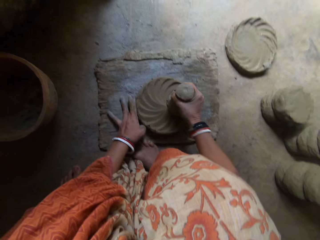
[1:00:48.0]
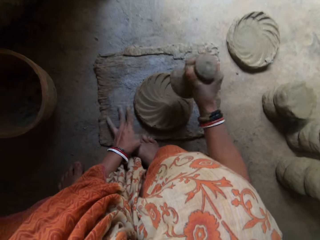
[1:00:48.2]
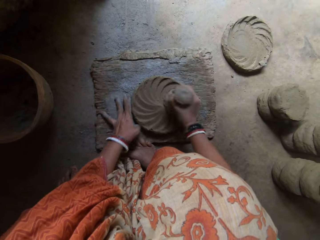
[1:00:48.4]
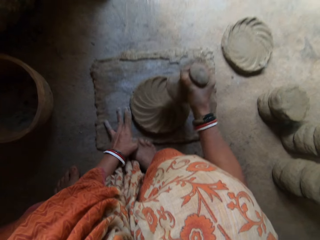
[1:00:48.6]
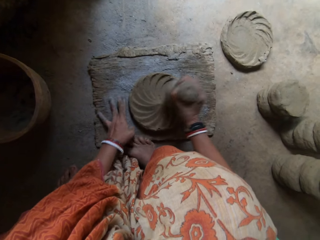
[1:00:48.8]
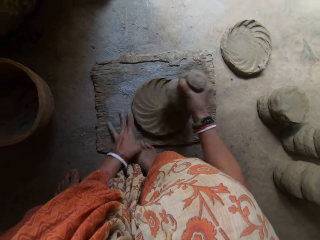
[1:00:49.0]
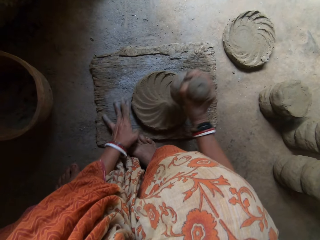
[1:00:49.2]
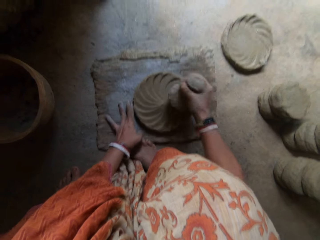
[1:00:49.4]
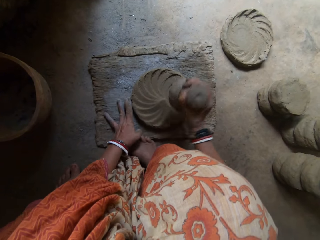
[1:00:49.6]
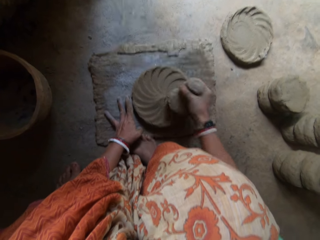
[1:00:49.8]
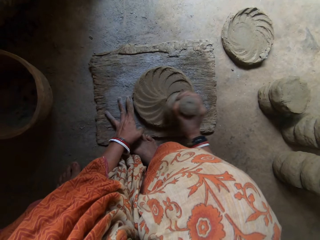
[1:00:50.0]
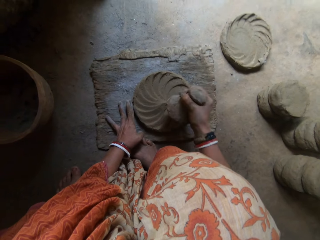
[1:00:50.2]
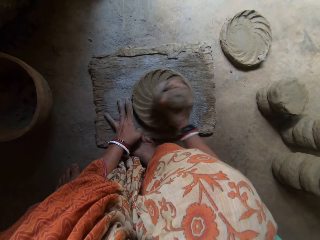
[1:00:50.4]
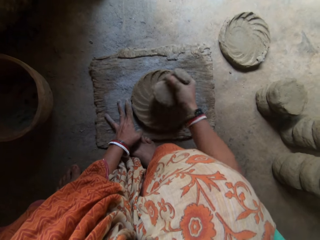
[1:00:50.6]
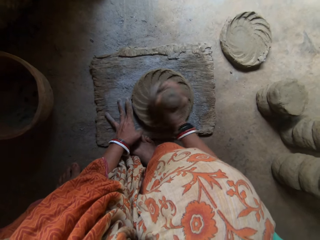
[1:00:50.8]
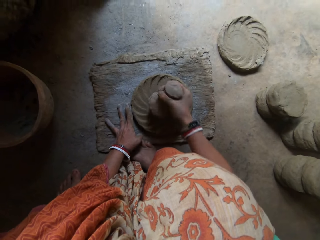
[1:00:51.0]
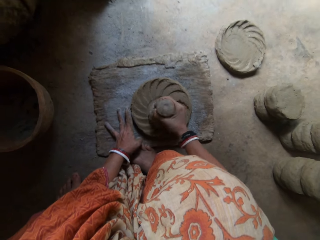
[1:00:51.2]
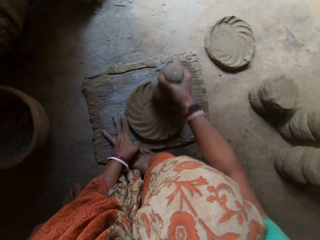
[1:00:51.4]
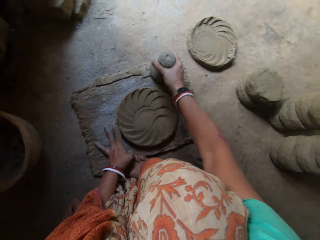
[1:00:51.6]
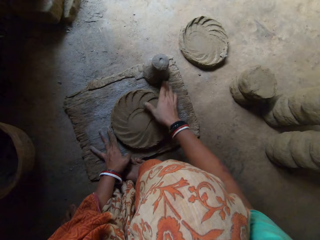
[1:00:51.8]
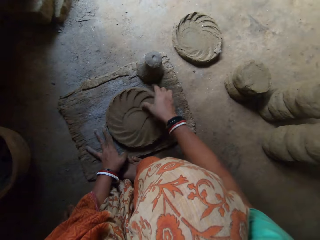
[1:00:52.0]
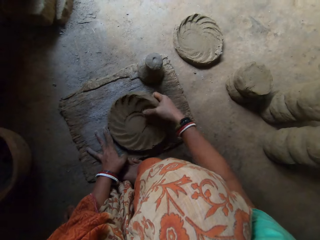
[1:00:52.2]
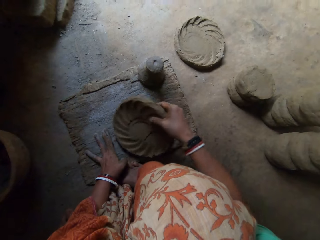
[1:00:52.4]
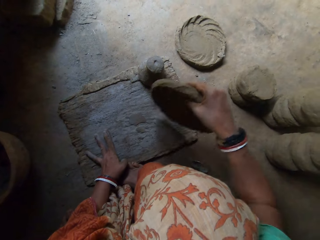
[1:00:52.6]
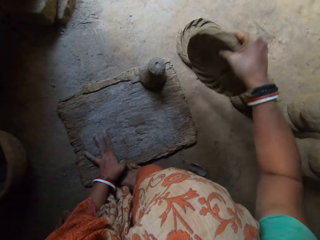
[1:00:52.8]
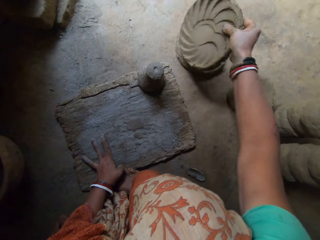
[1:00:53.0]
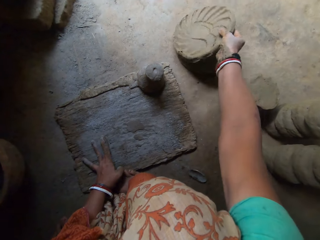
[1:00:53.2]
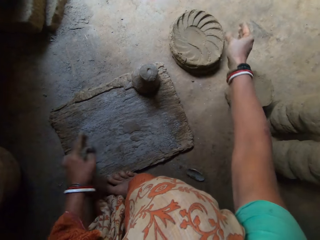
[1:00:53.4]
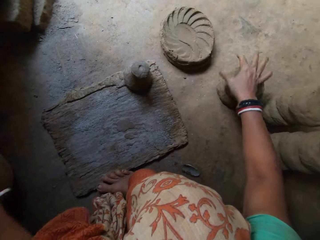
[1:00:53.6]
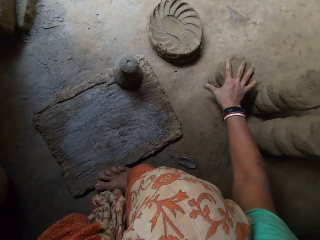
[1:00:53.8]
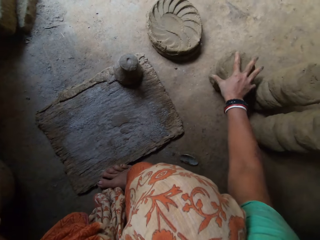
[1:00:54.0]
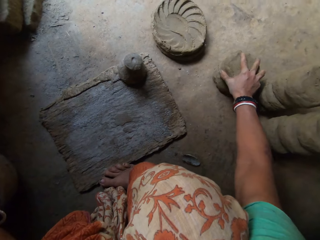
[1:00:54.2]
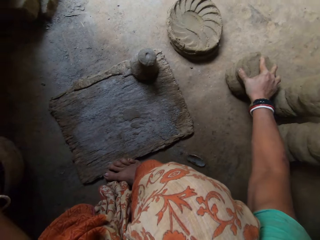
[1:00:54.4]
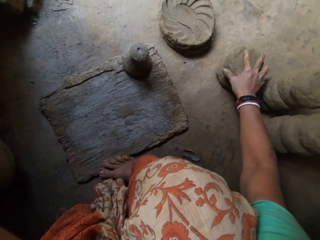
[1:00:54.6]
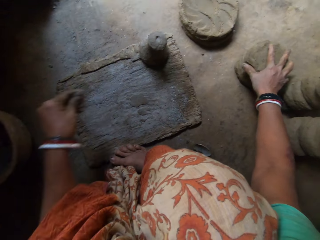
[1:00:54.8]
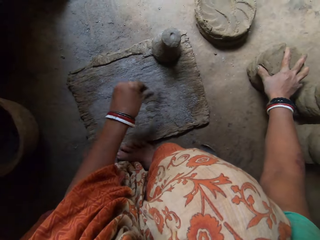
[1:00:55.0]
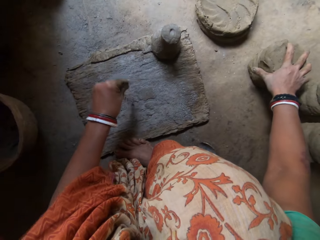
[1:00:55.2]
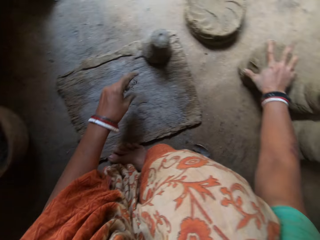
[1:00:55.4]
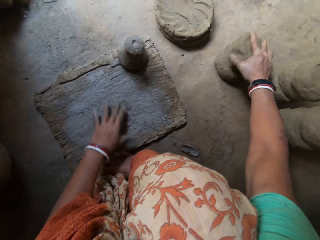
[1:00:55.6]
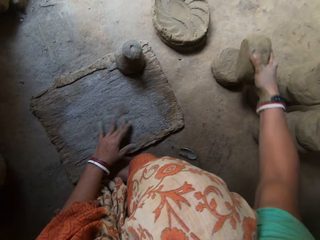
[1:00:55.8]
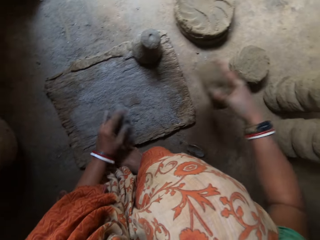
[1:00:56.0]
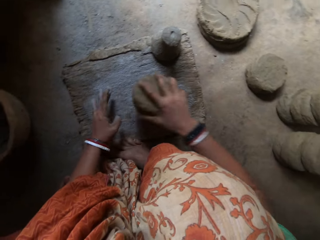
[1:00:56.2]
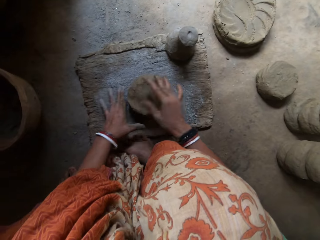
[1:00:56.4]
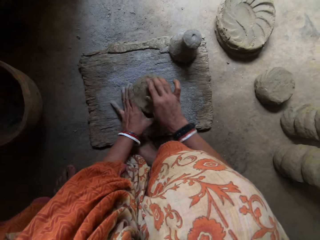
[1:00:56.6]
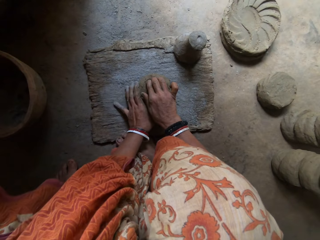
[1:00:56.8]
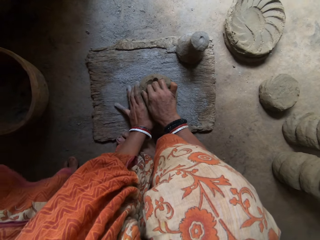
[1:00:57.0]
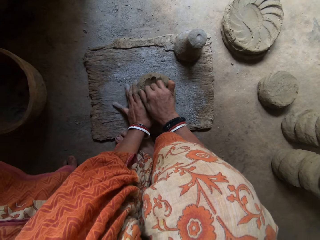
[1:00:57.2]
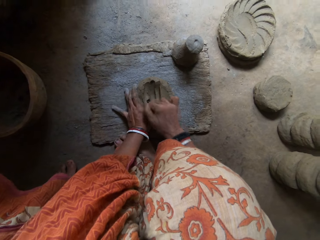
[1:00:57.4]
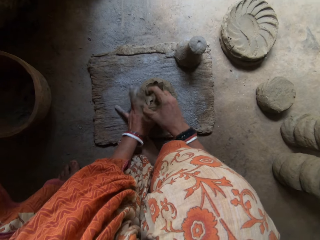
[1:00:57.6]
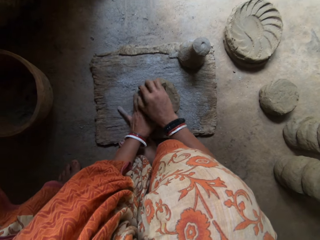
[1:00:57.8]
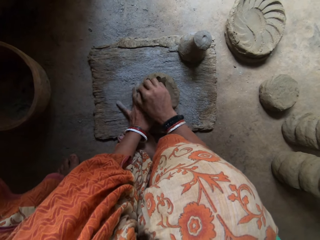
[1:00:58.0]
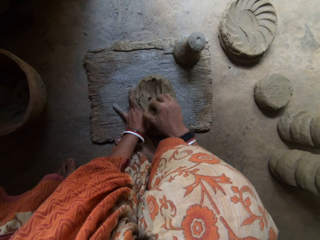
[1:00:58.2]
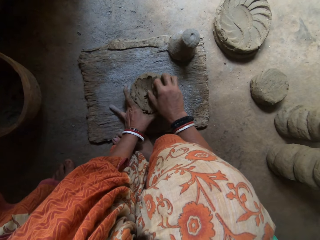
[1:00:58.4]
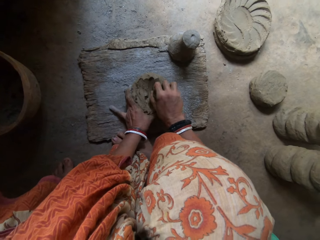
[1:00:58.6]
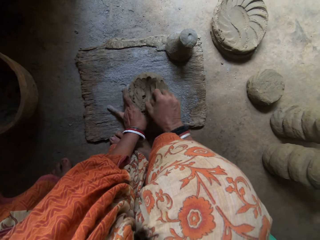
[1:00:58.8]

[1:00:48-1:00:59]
The camera wearer drops the pestle. She drops the clay by her side, on the floor. She puts dry clay on the wood. She picks a mold of clay on the floor with her right hand. She scoops ash in a pot and sprays some concrete powder or ash on the flat wooden board. She puts the clay on the flat wooden board. She scoops some clay with her right hand and removes clay using a hand.

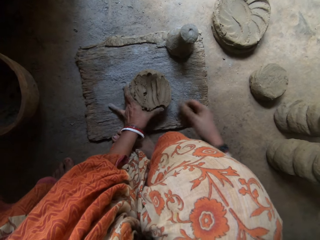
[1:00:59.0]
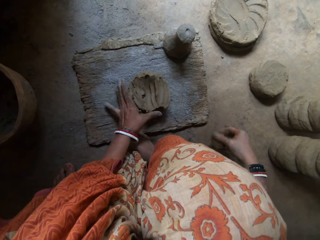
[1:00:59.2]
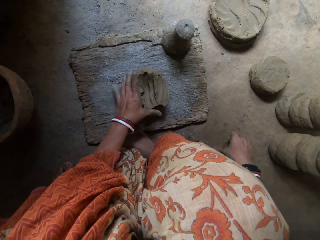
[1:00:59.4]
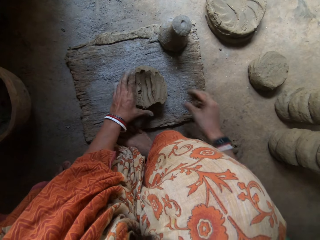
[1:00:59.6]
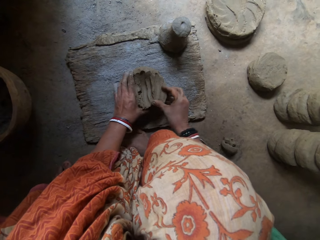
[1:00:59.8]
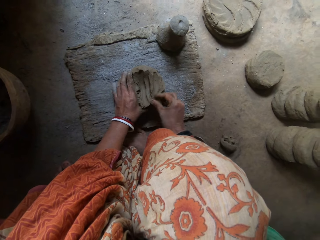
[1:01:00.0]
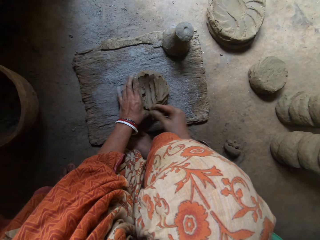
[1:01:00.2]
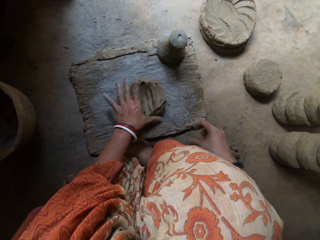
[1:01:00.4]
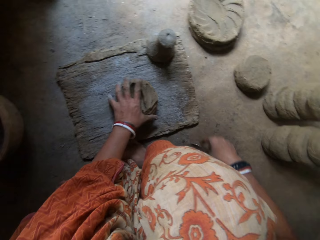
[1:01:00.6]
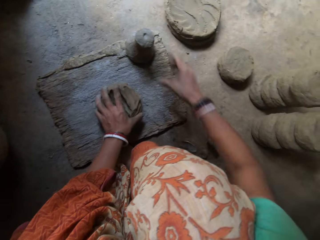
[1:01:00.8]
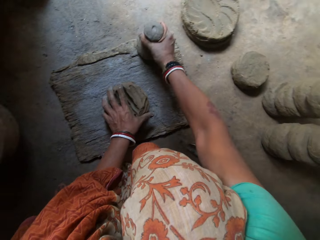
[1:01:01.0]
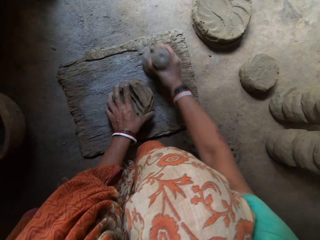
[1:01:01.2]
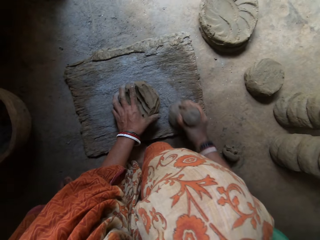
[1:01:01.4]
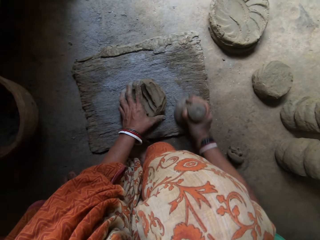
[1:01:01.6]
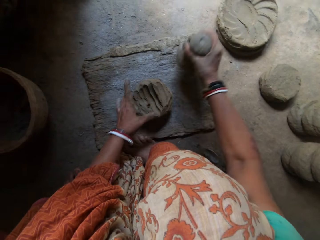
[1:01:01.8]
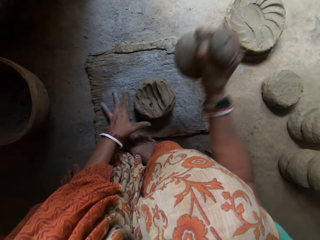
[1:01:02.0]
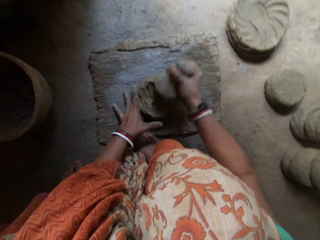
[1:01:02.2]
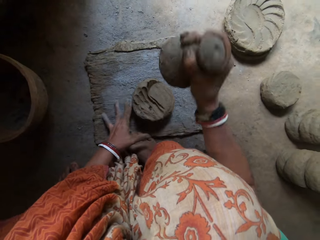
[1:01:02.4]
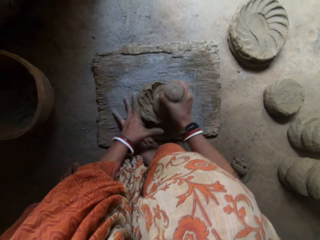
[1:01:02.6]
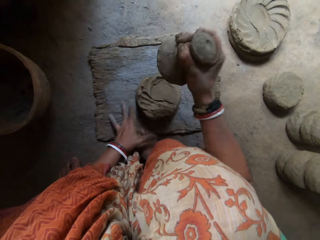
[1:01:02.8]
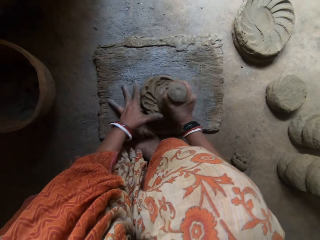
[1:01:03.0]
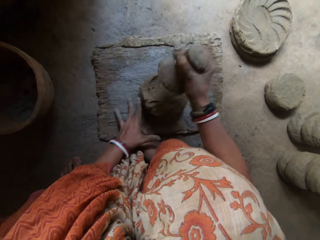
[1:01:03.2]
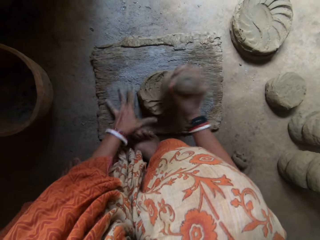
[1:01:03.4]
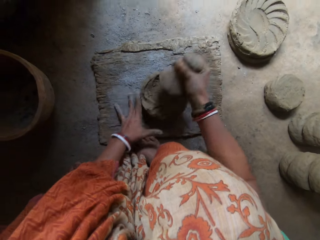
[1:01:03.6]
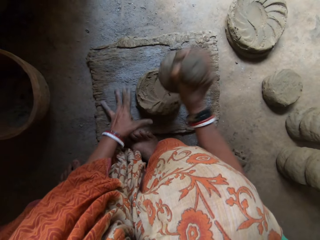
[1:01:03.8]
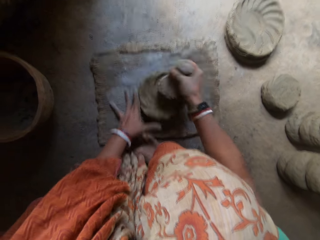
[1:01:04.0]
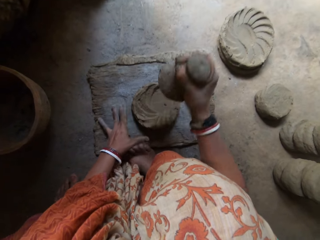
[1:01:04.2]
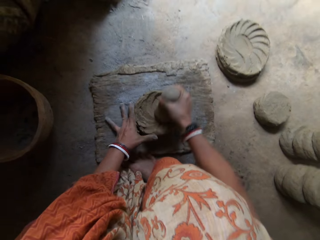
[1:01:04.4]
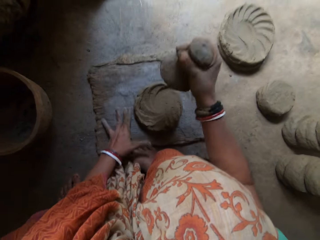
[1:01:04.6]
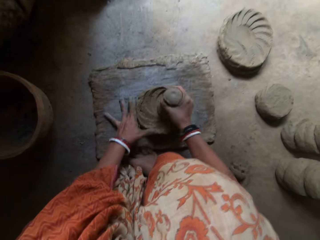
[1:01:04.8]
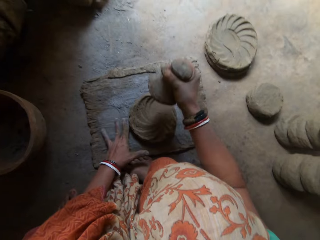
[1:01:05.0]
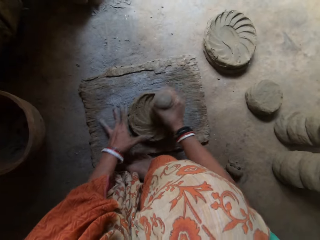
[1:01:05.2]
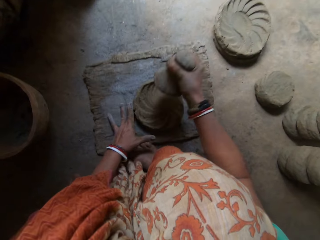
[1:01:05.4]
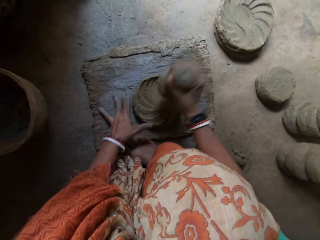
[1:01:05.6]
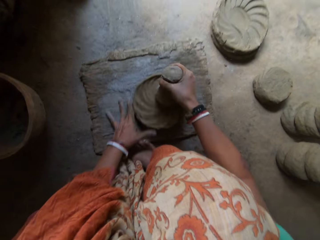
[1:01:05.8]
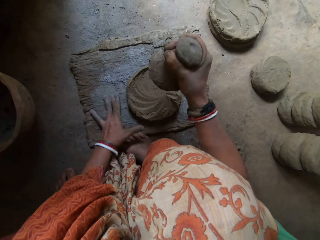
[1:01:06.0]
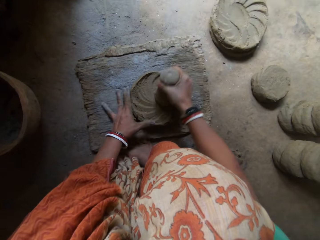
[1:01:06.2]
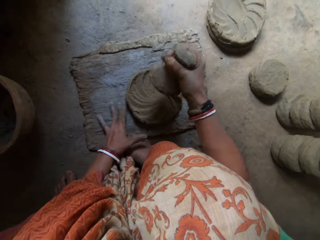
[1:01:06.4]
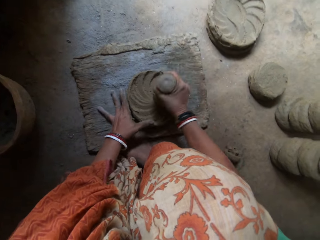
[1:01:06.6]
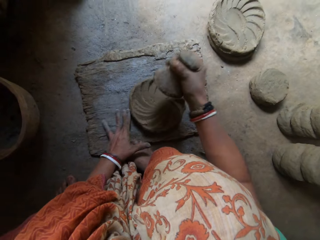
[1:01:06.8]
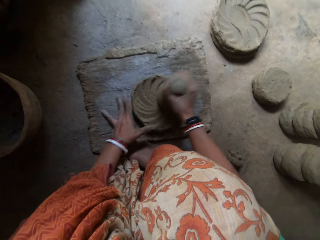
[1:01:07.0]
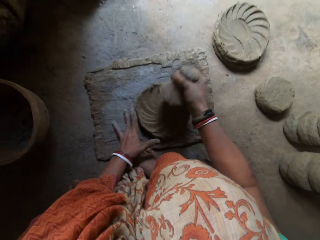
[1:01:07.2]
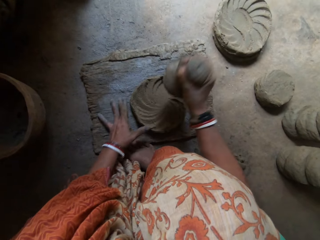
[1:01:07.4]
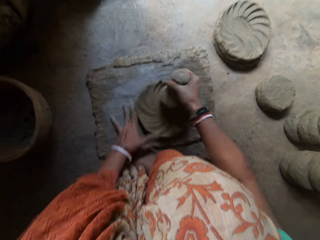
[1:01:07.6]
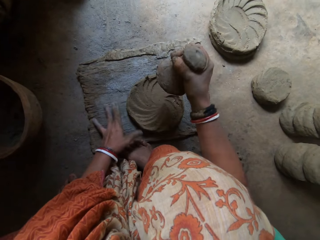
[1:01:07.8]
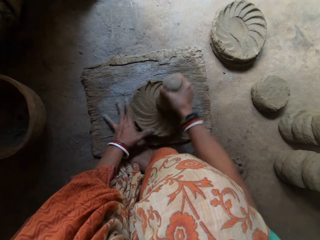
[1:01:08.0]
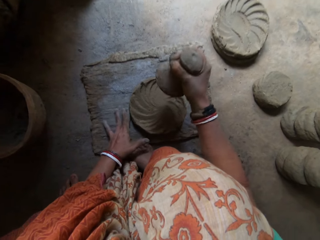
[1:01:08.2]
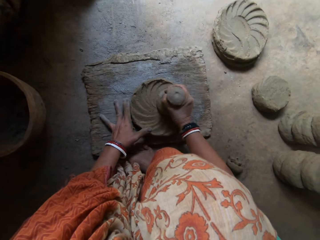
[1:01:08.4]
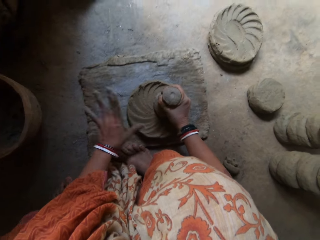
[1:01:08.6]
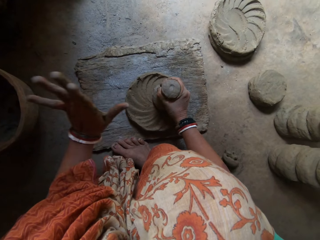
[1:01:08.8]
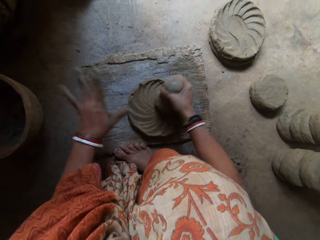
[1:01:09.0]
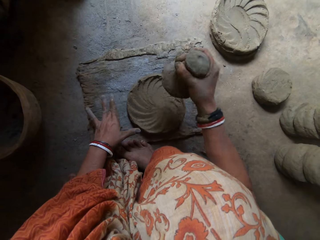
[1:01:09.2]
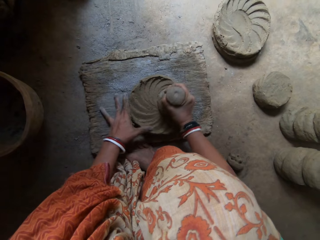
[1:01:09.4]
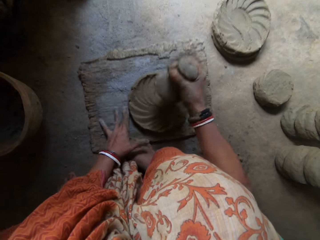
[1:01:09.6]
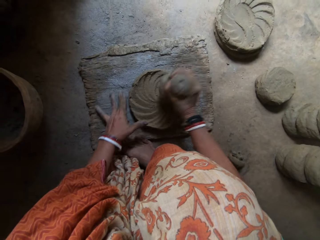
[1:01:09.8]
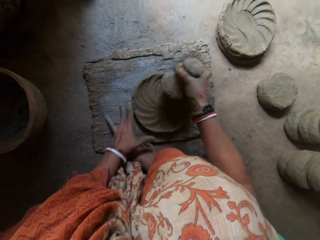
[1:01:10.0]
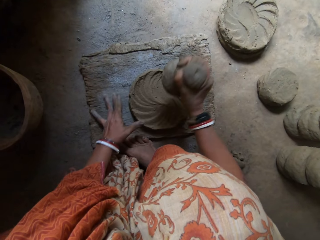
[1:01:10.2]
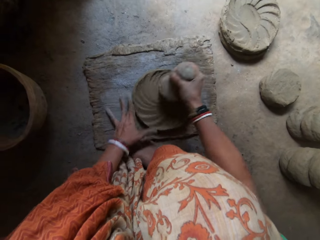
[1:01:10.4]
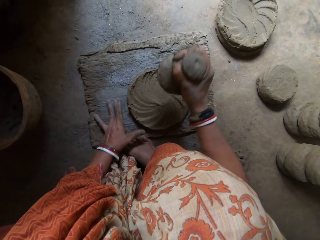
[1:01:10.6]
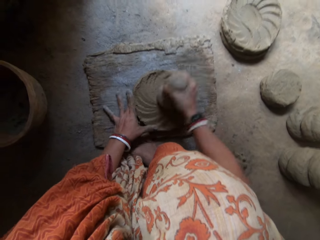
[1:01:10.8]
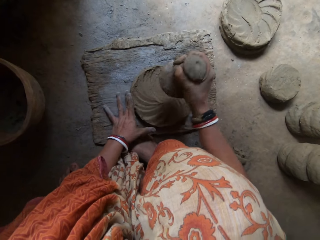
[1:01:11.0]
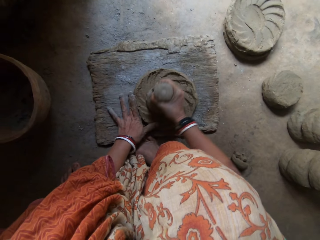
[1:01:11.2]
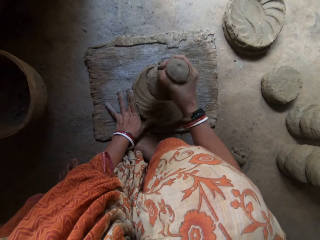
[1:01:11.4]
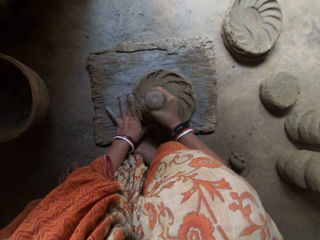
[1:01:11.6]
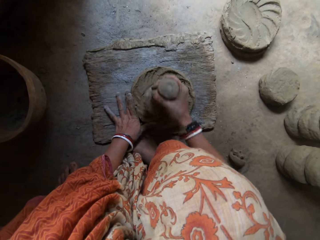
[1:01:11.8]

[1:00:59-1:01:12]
The camera wearer puts the clay on the floor. She removes clay using a hand. She hits the clay on the wood with the pestle in her right hand. She picks dry clay on the wood. She lifts a hand in the air.
